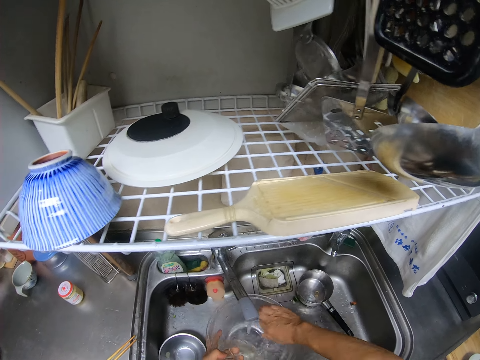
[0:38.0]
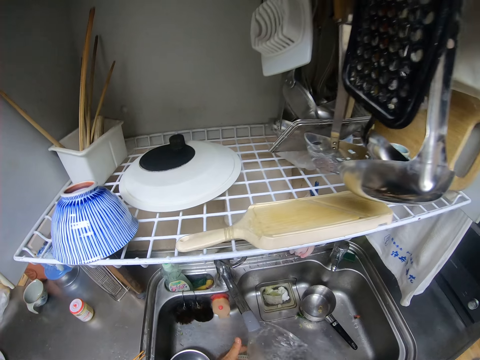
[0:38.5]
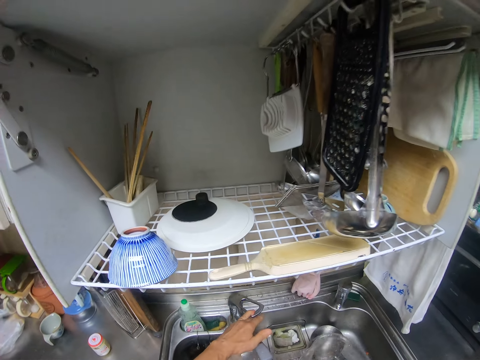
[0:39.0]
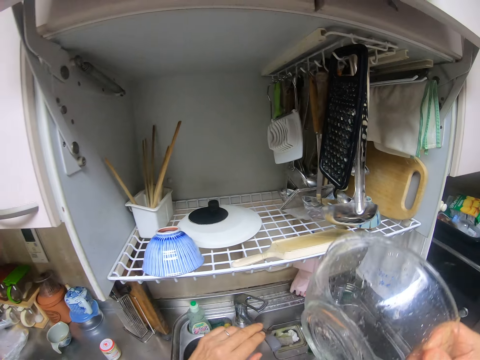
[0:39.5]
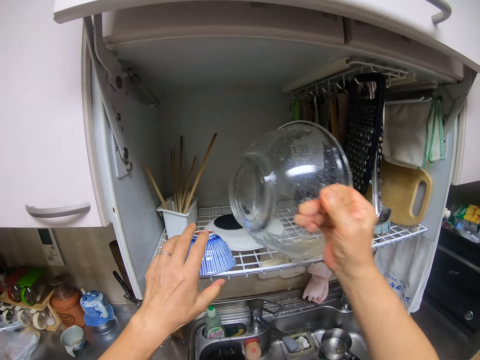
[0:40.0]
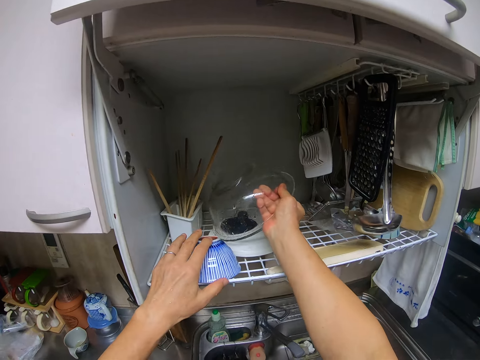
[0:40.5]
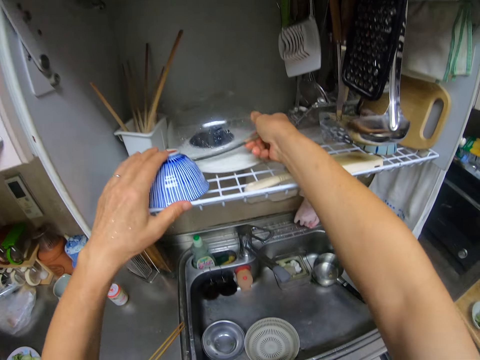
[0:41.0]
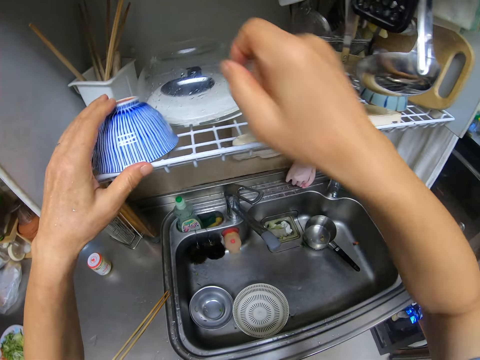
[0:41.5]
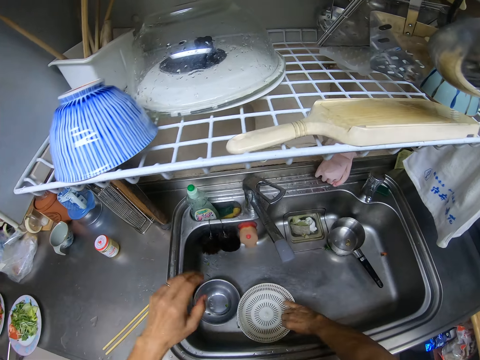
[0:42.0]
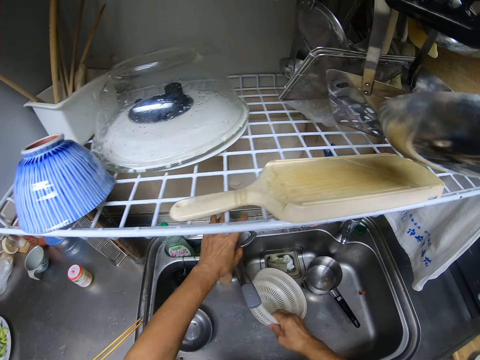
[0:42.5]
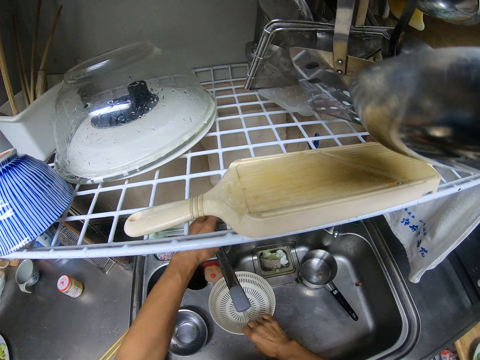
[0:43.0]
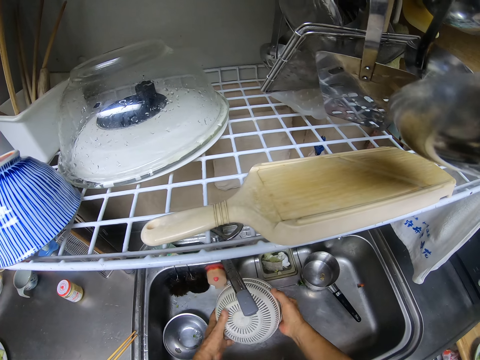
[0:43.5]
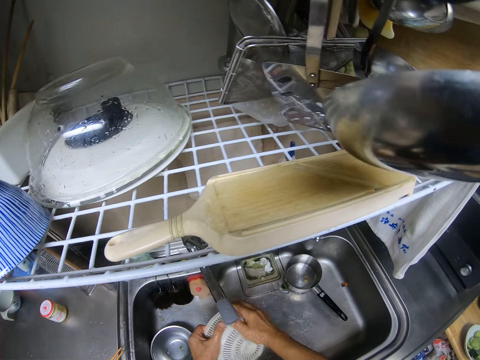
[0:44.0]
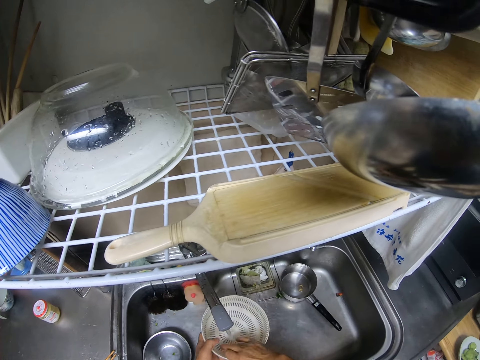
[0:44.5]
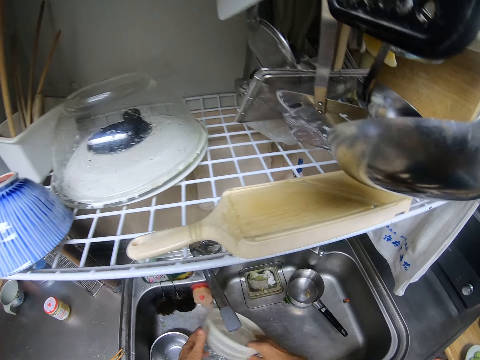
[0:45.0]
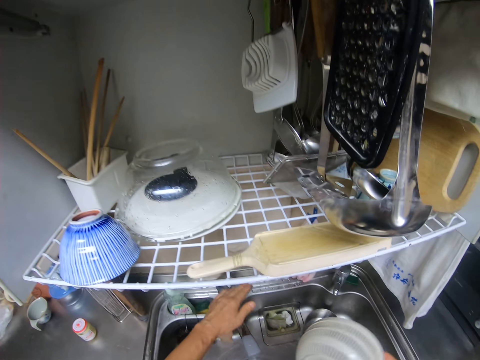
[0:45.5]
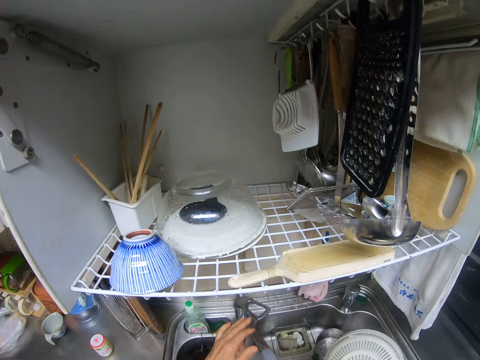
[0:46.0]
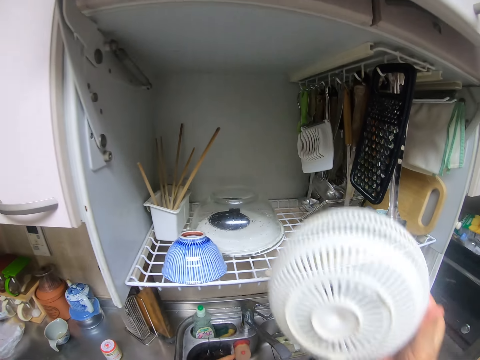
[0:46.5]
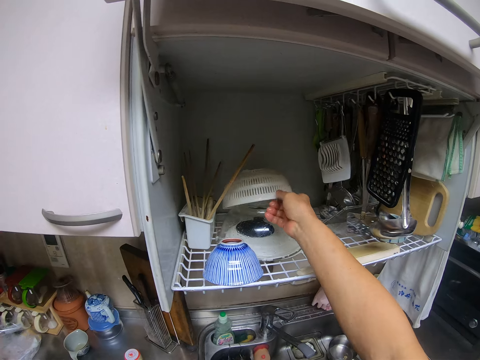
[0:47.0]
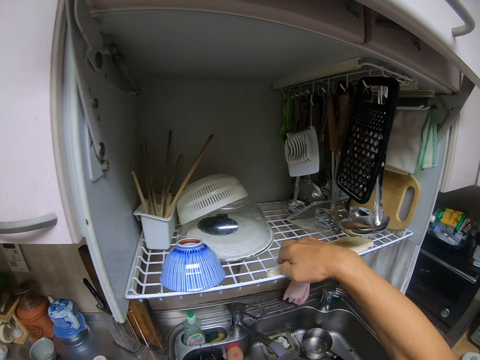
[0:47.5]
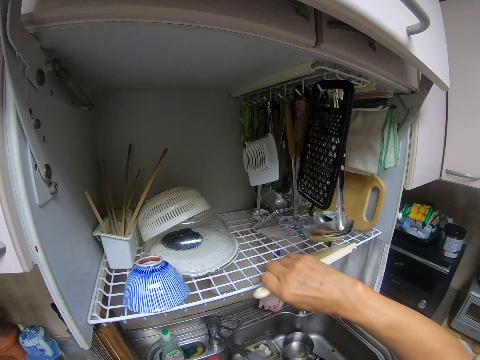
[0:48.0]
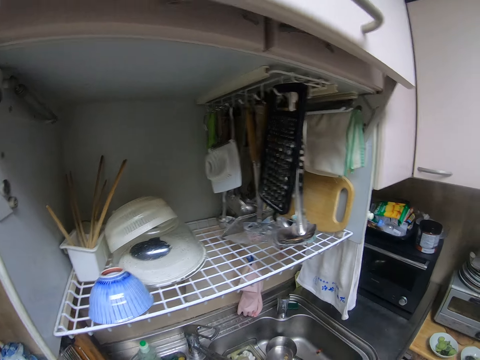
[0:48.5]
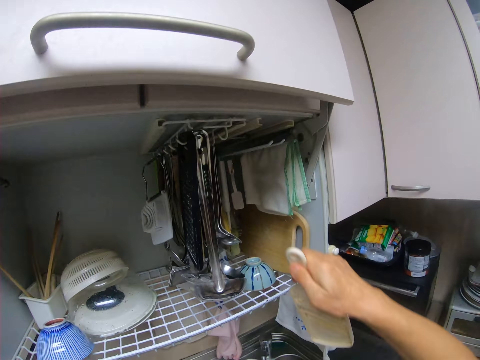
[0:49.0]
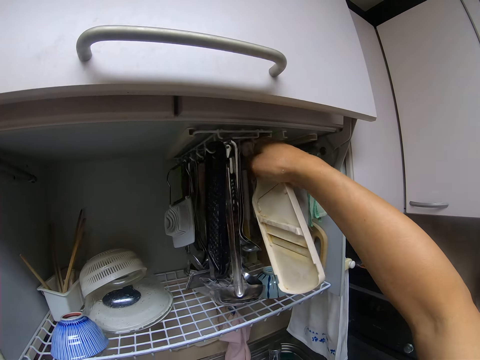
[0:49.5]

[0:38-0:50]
The camera wearer switches off the tap in the sink. They drop the glass bowl in a drawer or utensil rack. They pick up the sieve in the kitchen sink. They turn on the tap on the kitchen sink and rinse the sieve with water in the kitchen sink. They turn off the tap on the kitchen sink. They put the sieve in the drawer or utensil rack. They pick up a plastic peeler or grater from the drawer. They hang the plastic peeler in the drawer.

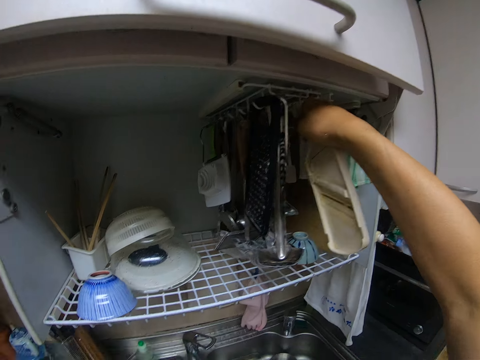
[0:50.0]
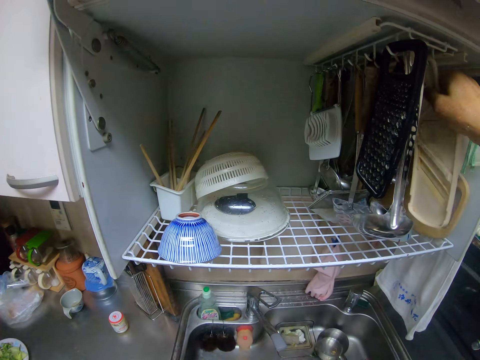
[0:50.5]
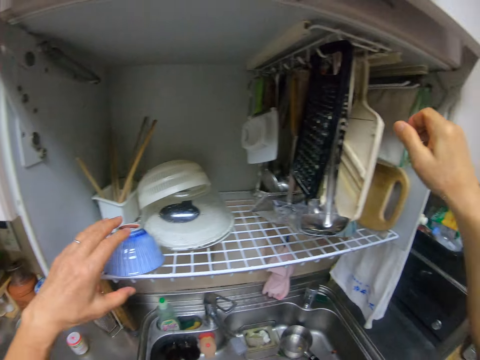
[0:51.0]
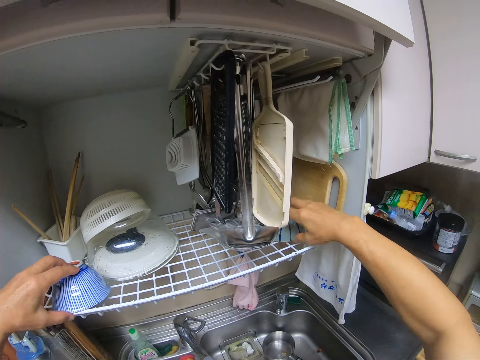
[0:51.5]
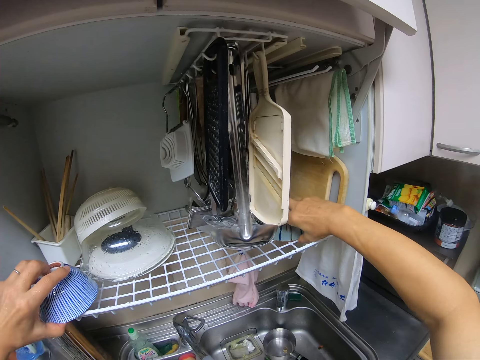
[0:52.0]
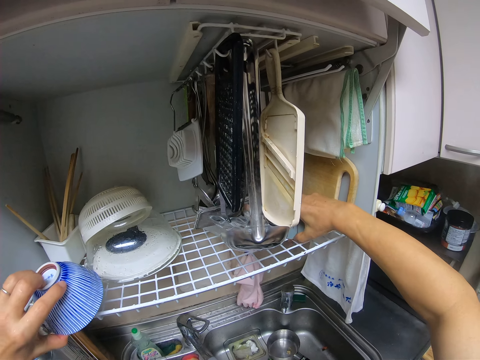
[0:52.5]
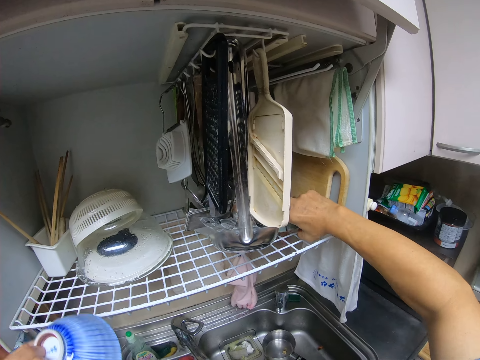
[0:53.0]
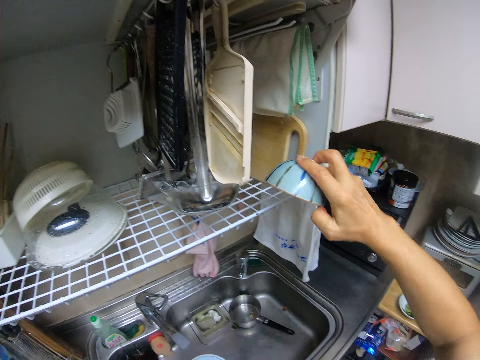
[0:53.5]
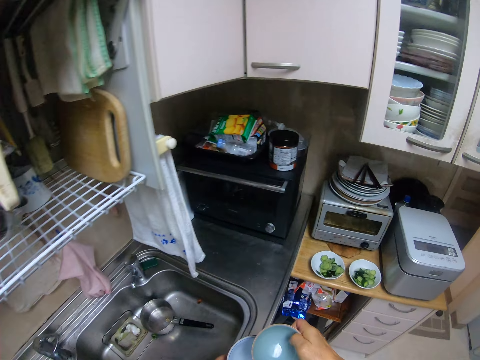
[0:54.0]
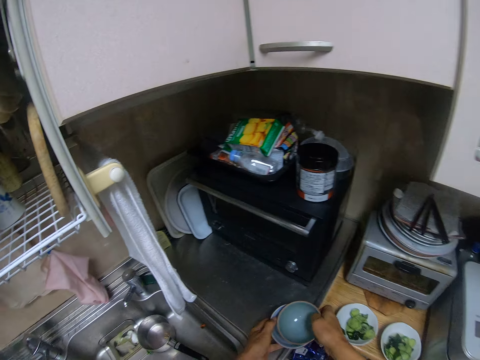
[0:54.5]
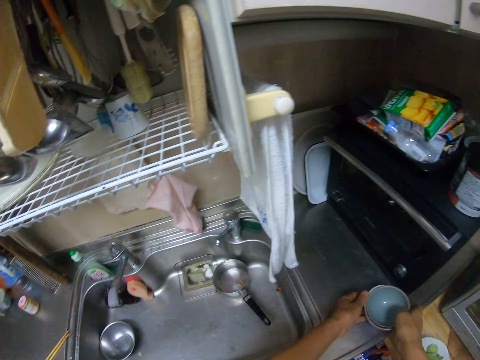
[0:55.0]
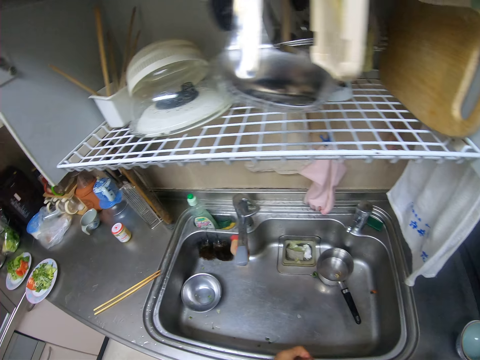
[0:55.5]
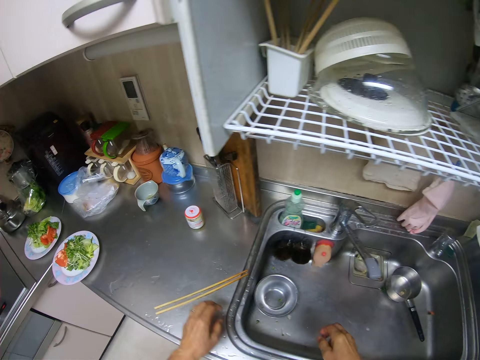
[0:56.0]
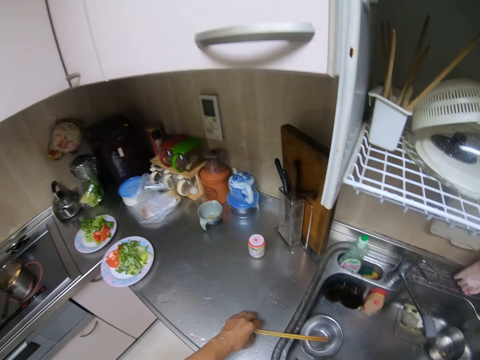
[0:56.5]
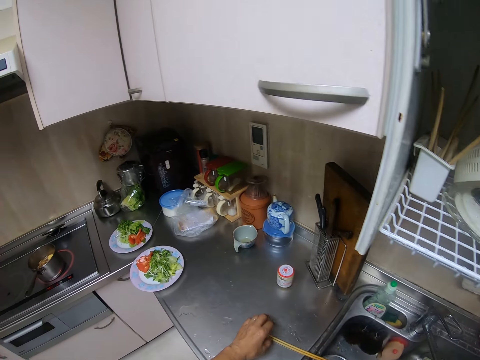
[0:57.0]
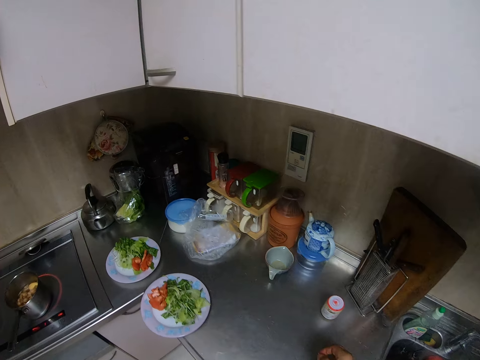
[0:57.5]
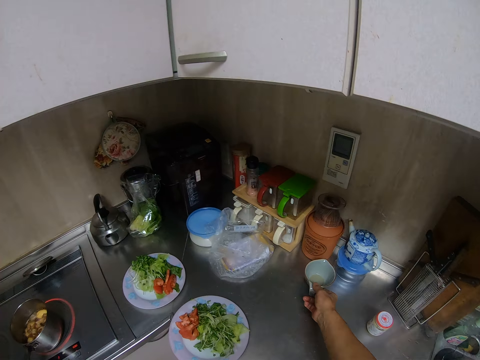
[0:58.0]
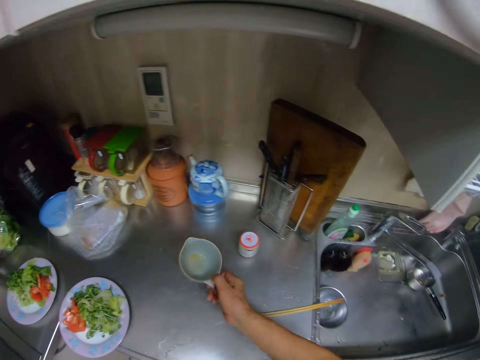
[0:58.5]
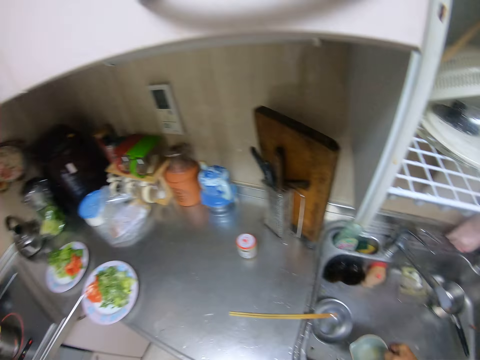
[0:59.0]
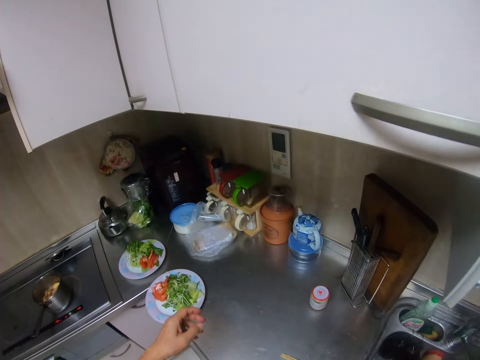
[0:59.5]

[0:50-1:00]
The camera wearer picks up a small ceramic bowl from the drawer. They pick up another ceramic bowl from the drawer. They put the two ceramic bowls together. They drop the ceramic bowl on the kitchen cabinet. They pick up the chopsticks from the kitchen cabinet. They hold tongs. They pick up a small cup from the kitchen cabinet and drop the small cup in the kitchen sink.

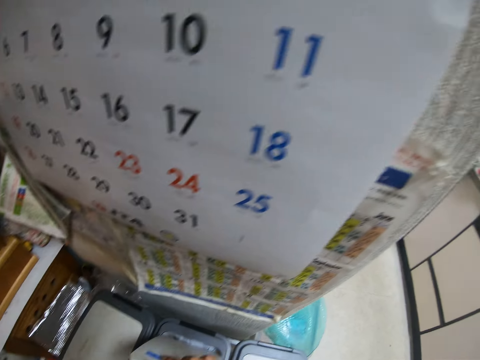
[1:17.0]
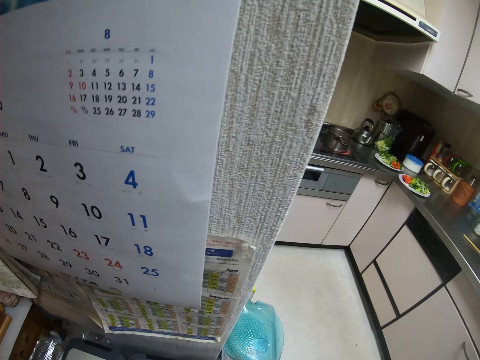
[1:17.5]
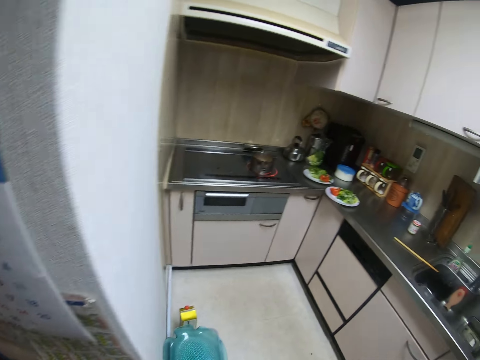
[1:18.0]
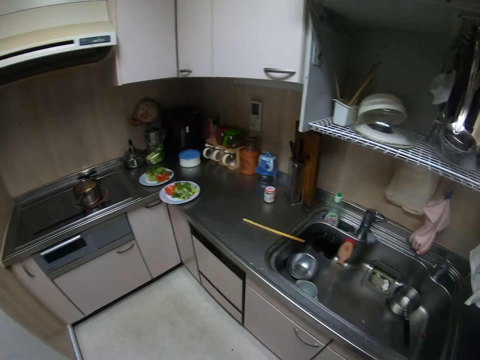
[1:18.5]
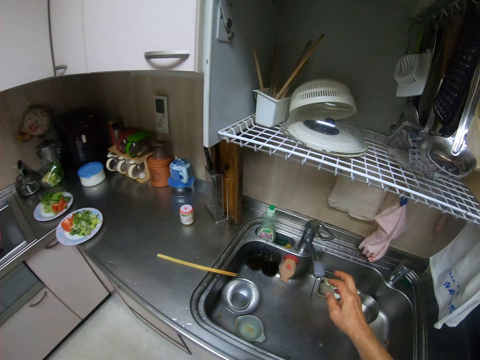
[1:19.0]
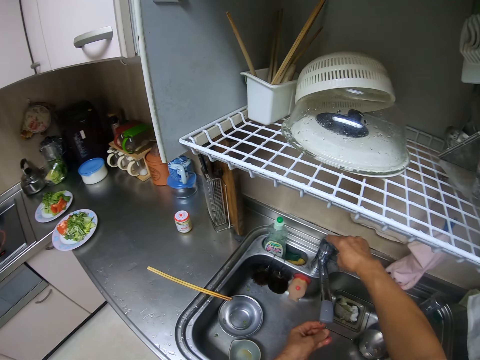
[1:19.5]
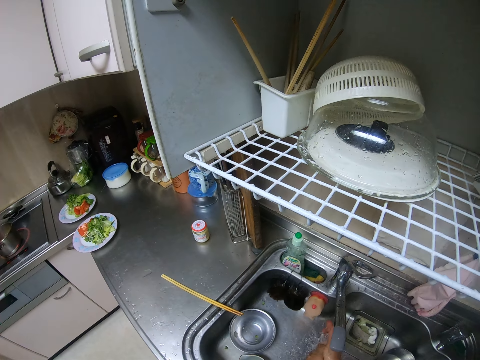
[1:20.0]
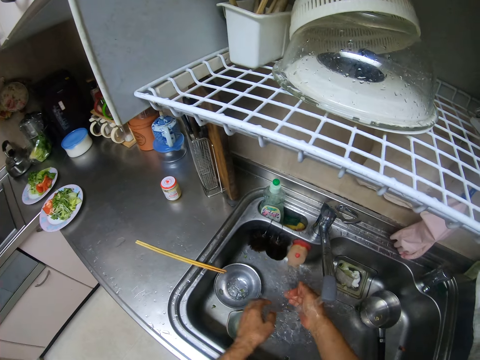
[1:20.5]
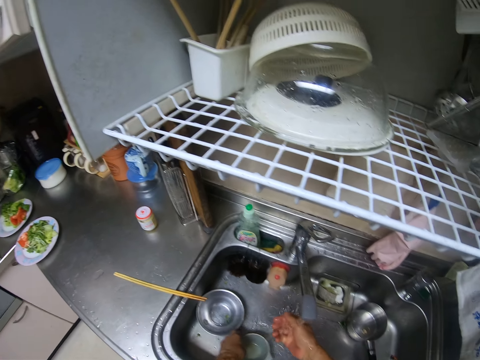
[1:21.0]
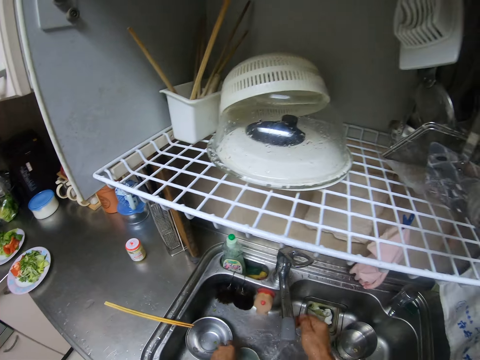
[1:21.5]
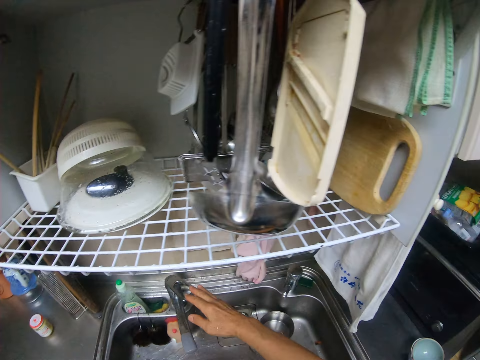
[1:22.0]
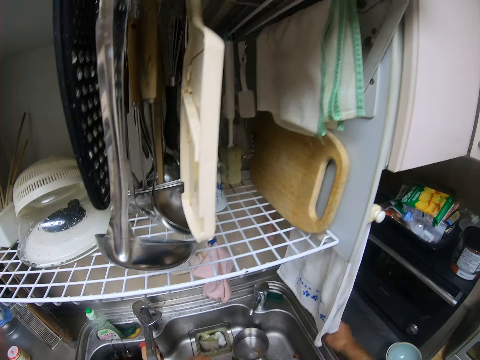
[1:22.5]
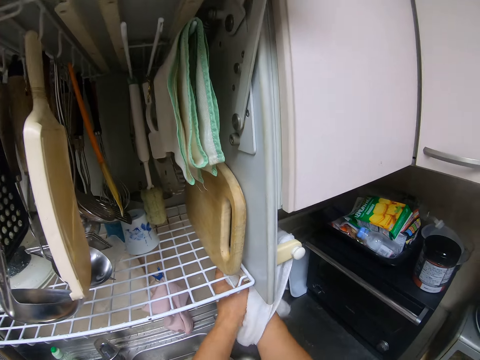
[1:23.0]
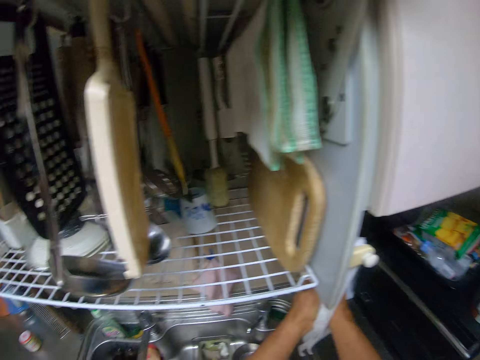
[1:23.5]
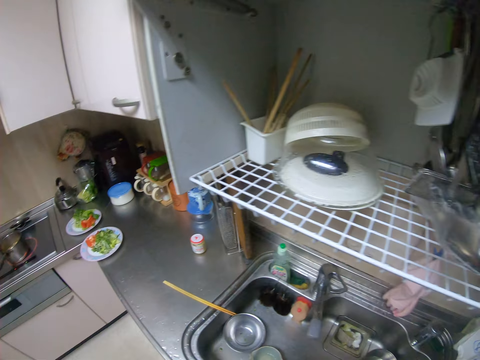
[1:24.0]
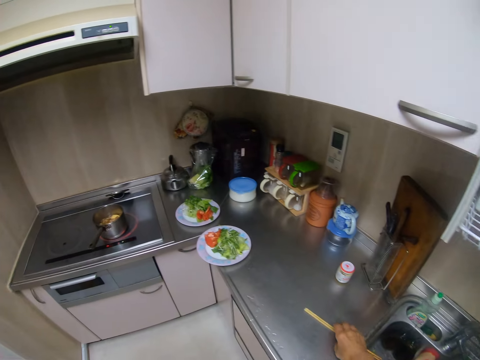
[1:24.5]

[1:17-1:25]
The camera wearer drops the plastic container in the dustbin. They walk towards the kitchen sink. They open the tap in the kitchen sink. They rinse their hands with water. They turn off the tap. They clean their hands with a towel. They walk around the kitchen. They pick tongs.
